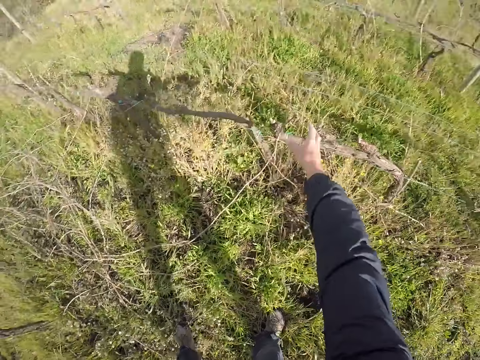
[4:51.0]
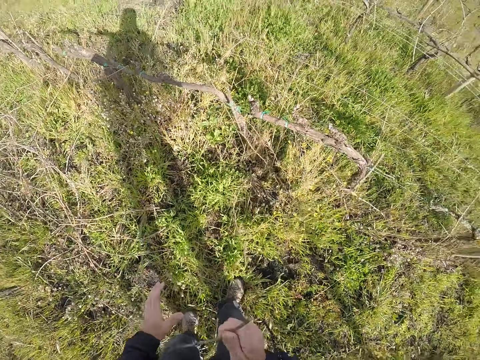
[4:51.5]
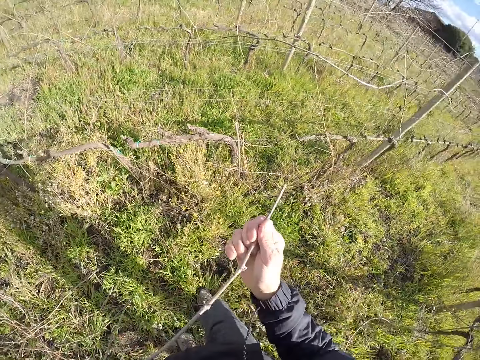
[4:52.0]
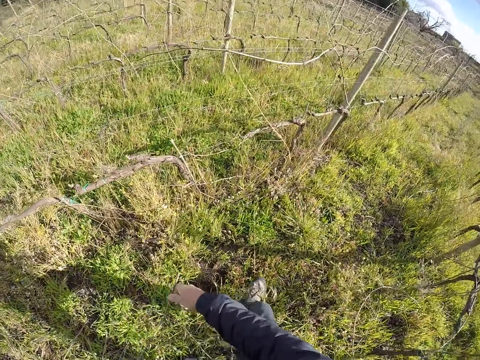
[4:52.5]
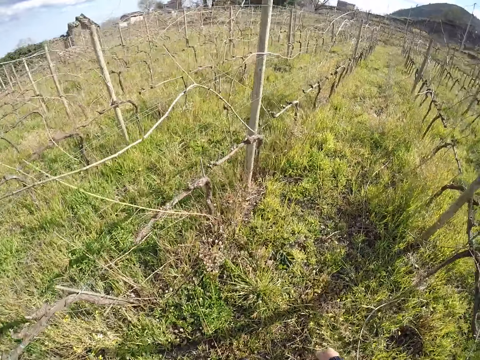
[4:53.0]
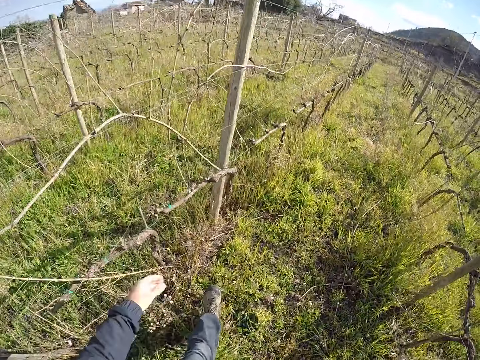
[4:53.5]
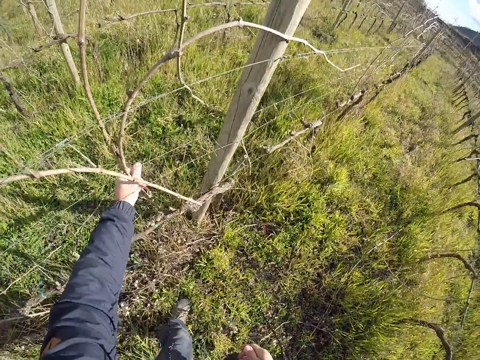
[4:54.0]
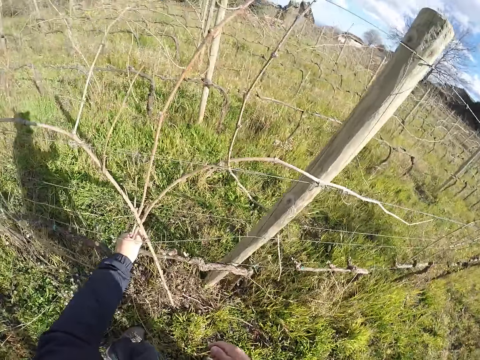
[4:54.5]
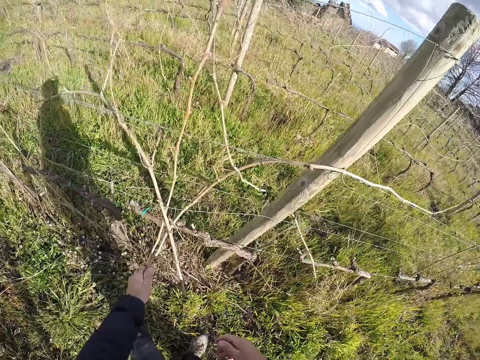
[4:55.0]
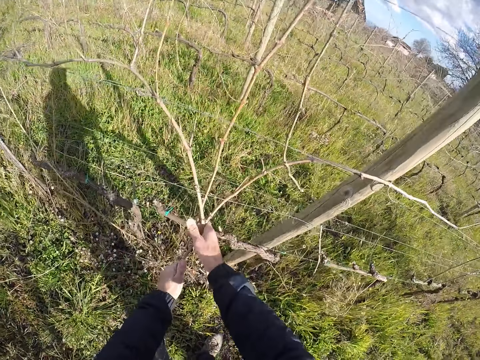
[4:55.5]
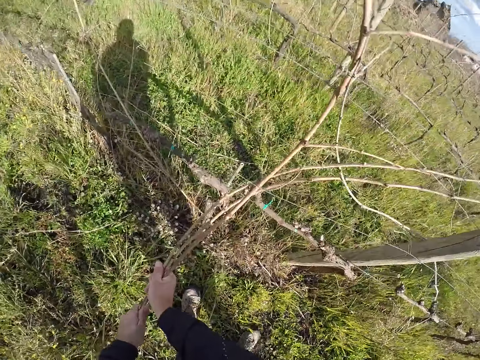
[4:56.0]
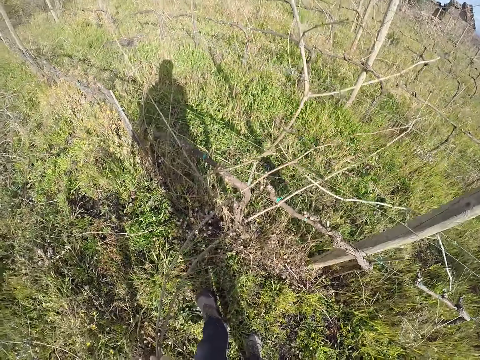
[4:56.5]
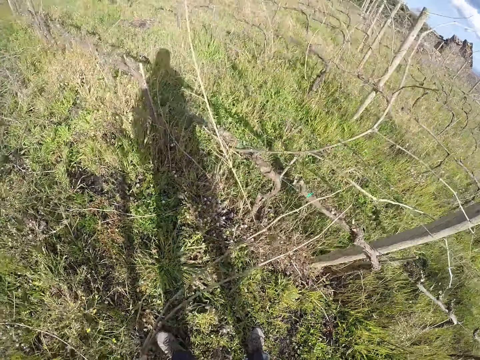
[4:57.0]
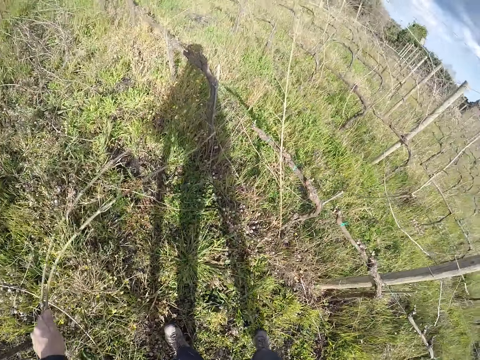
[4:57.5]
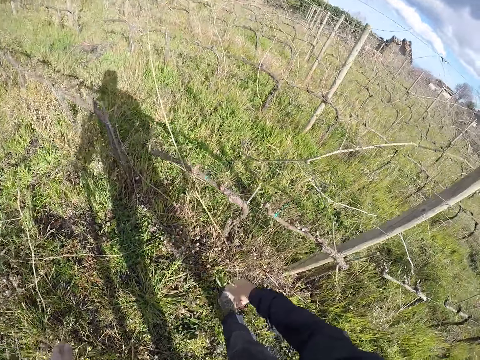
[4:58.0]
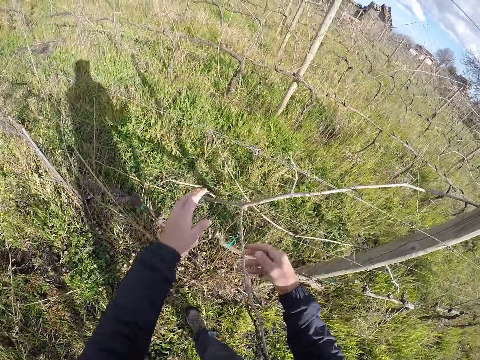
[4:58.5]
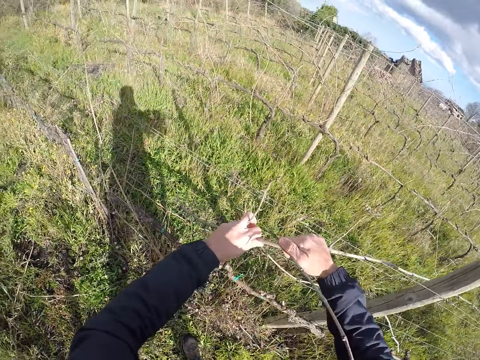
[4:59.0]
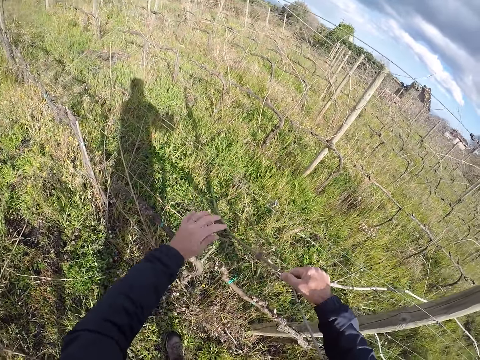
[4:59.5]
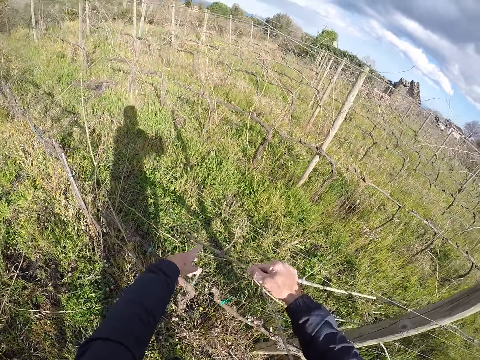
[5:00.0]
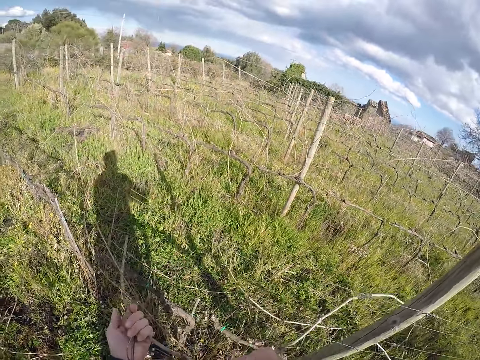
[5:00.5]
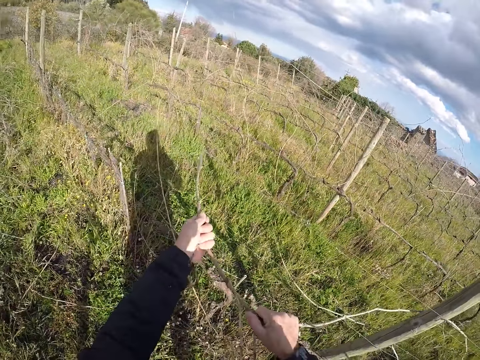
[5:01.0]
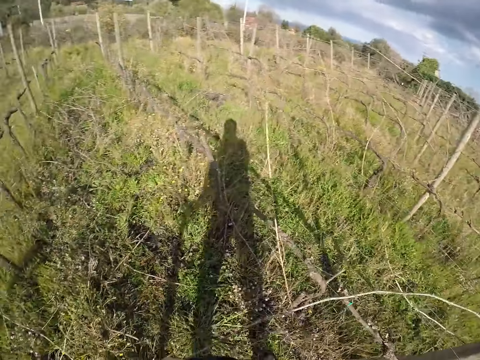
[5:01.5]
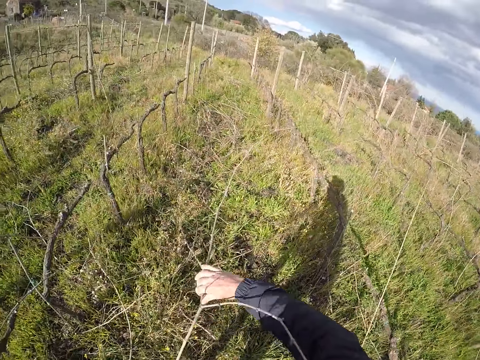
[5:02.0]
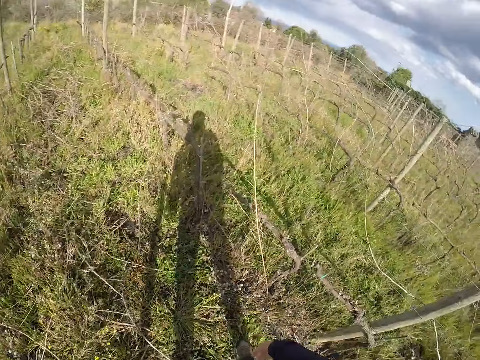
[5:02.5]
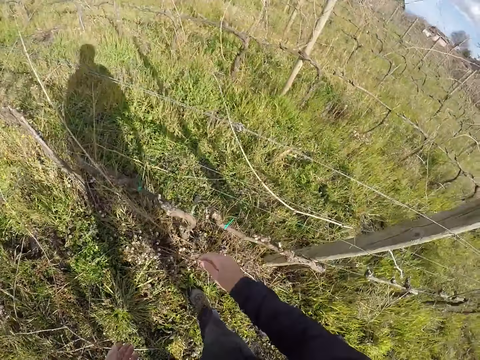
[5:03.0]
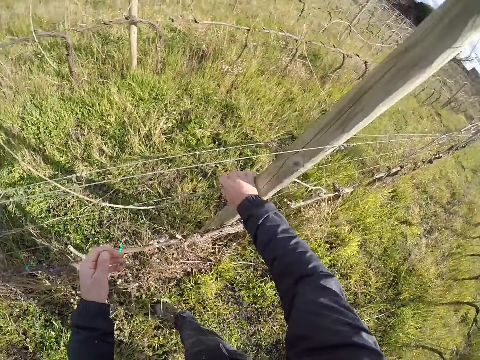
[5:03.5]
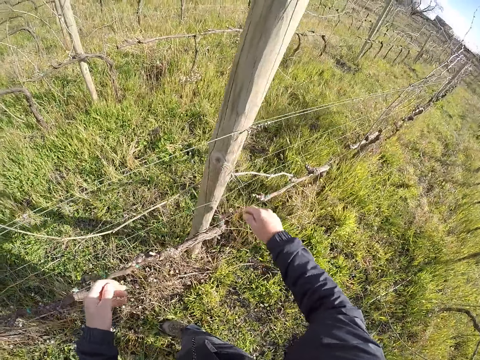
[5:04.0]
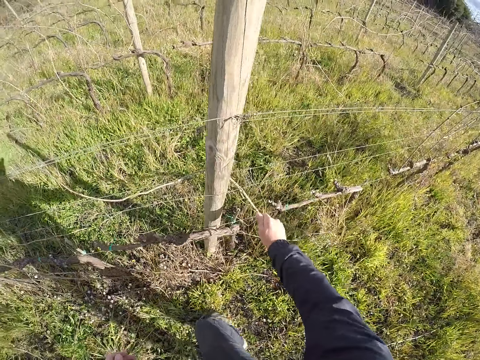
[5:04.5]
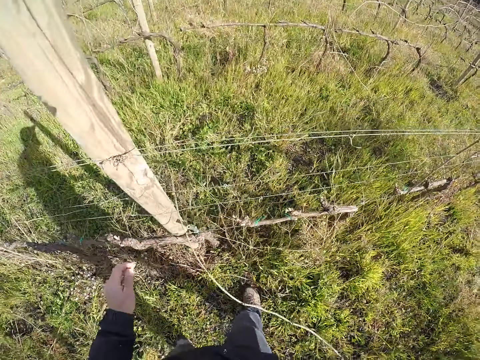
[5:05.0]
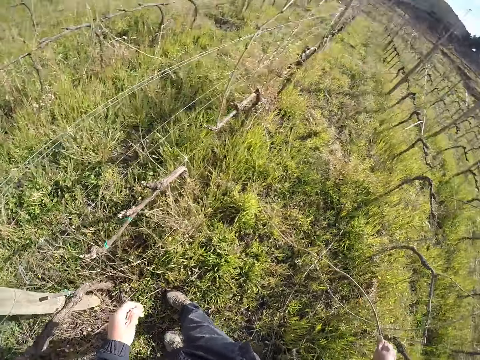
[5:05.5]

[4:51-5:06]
The camera wearer collects the stick from the fence. He pulls a tree branch with his right hand and pulls the tree branch with both hands. He drops the stick. He pulls the tree branch with his left hand. He collects the sticks from the fence. He pulls the tree branch with both hands. He drops the tree branch on the floor. He collects the stick from the fence. He pulls the tree branch with both hands. He drops the tree branch on the floor. He collects the stick from the fence. He pulls the tree branch with his right hand.

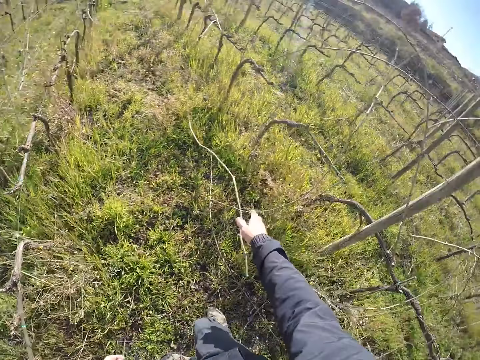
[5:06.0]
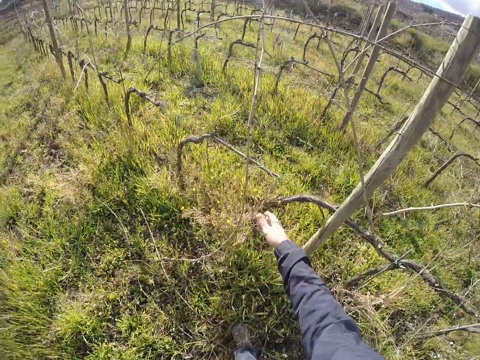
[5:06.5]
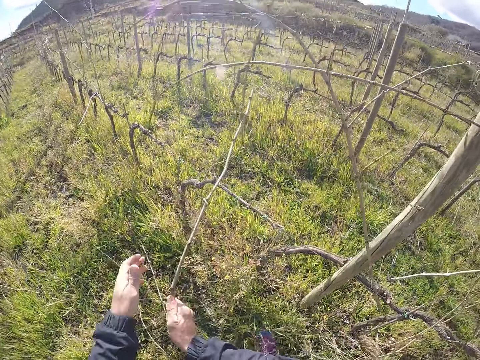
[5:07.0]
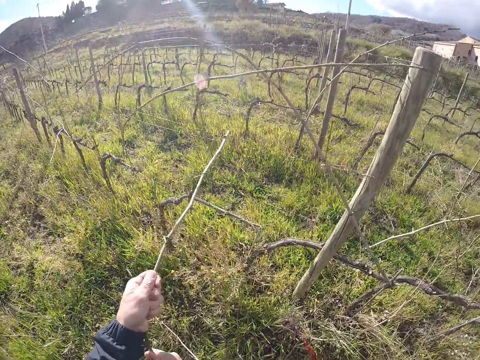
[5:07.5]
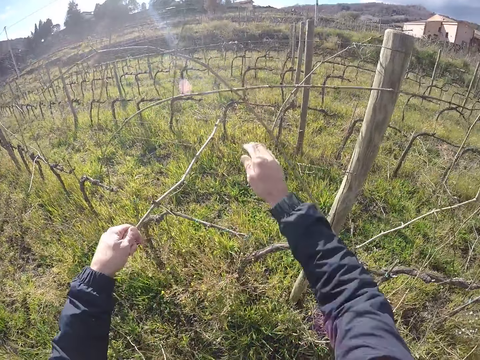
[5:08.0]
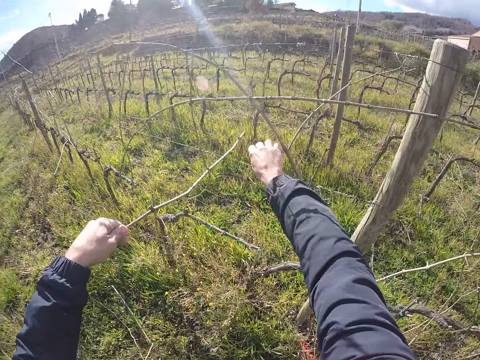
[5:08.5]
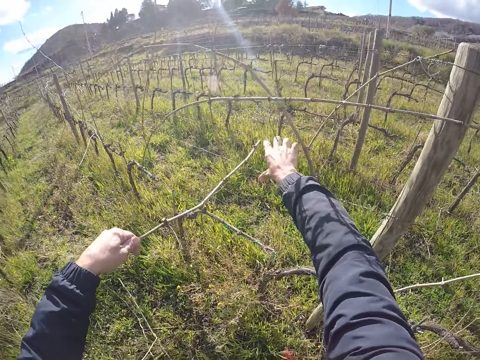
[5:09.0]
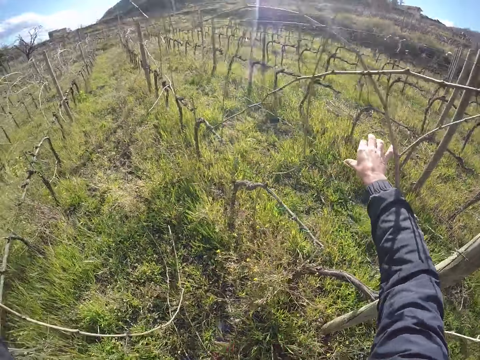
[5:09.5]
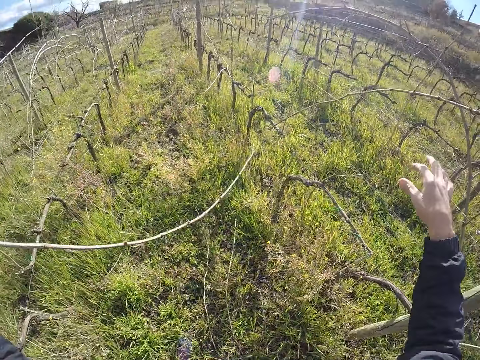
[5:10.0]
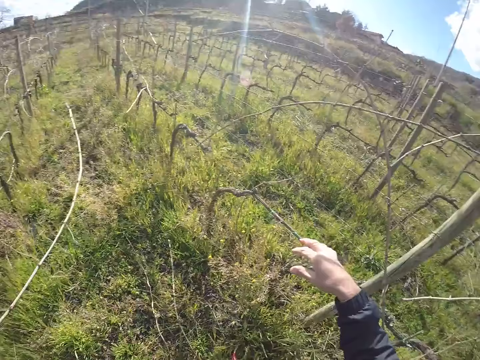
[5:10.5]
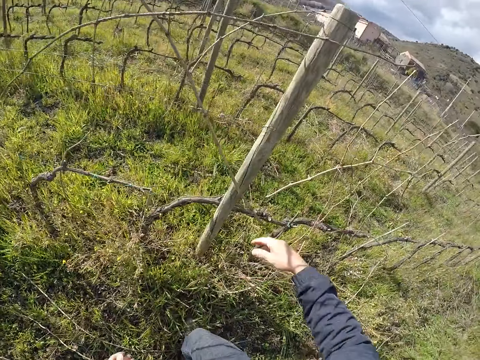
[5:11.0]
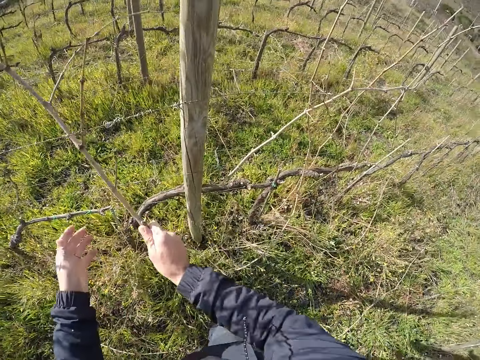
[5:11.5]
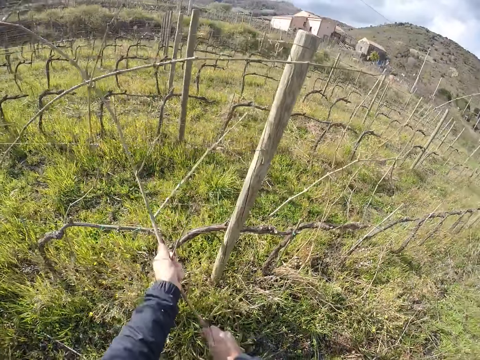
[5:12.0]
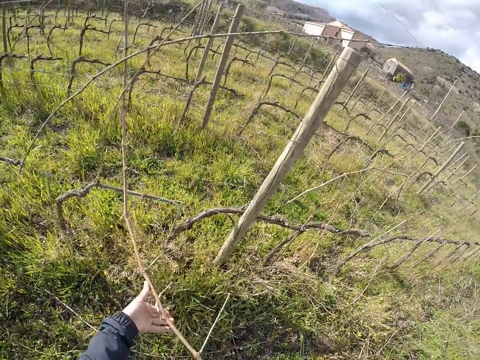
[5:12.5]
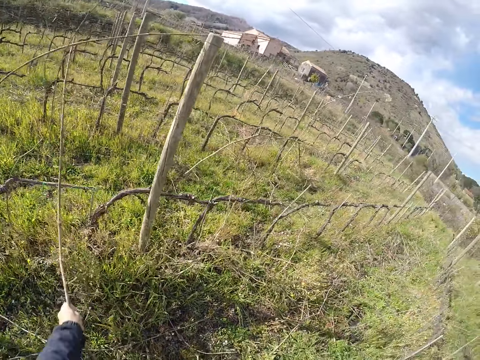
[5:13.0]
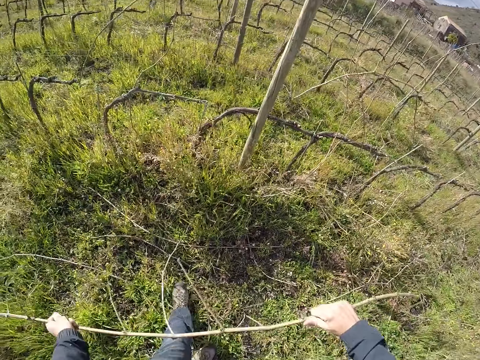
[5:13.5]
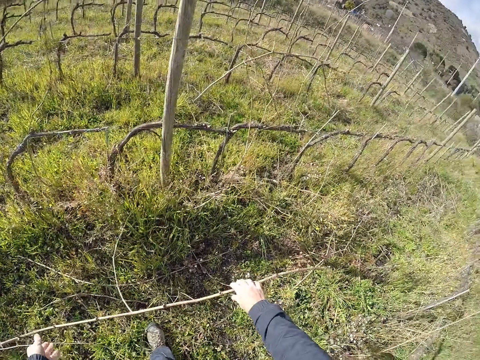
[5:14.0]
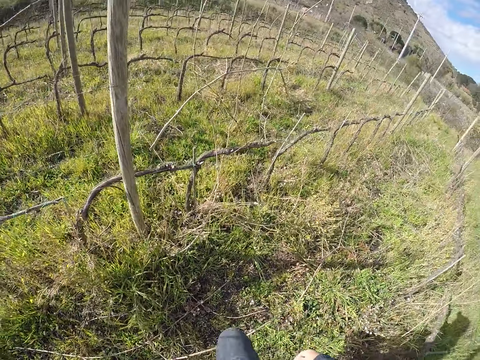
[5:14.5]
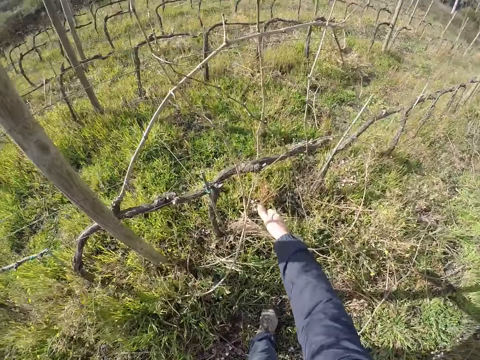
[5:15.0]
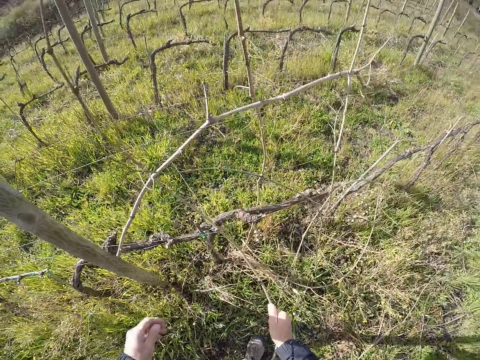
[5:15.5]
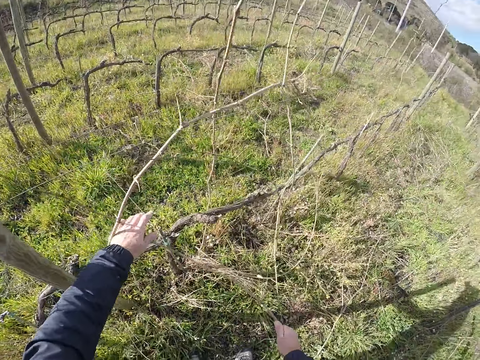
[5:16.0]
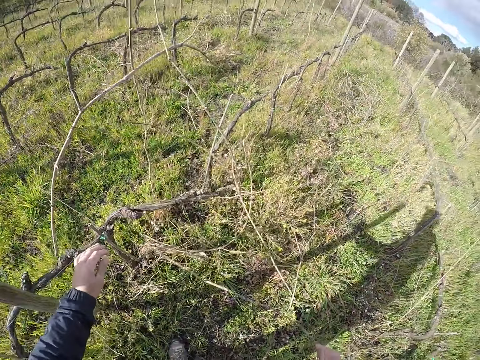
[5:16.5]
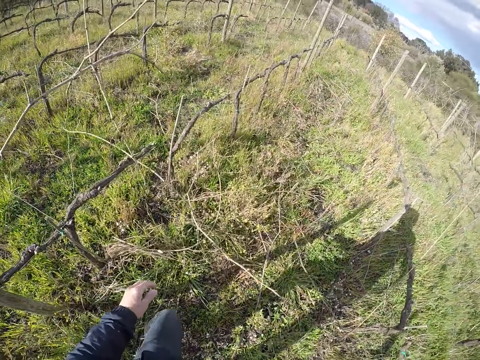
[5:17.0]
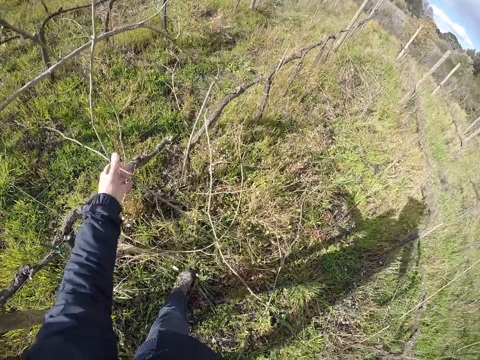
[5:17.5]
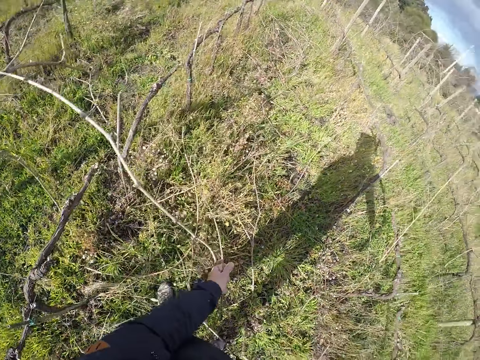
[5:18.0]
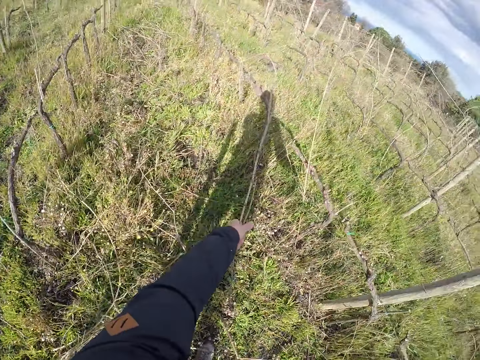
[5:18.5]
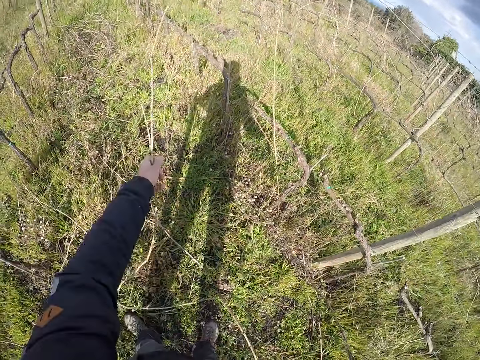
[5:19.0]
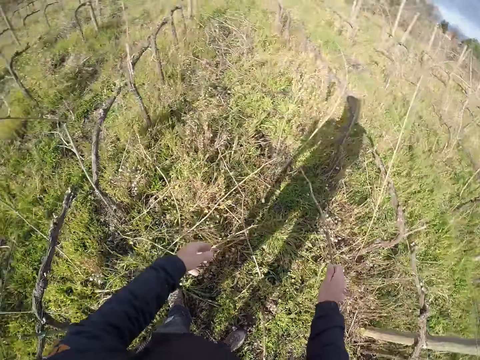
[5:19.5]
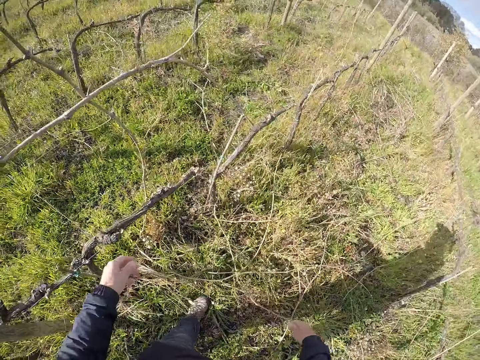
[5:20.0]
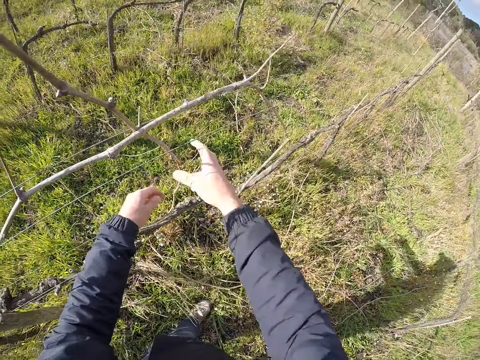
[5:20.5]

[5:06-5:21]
The camera wearer drops the tree branch on the floor. He collects the stick from the fence. He pulls the tree branch with his right hand and pulls the tree branch with both hands. He spreads a wire with his right hand. He pulls the tree branch with his left hand. He drops the tree branch on the floor. He pulls the tree branch with his right hand. He collects the stick from the fence. He pulls the tree branch with both hands. He drops the tree branch on the floor. He collects the sticks from the fence. He pulls the tree branch with his right hand. He pulls the tree branch with his left hand. He drops the tree branch on the floor. He picks up the tree branch with his left hand.
